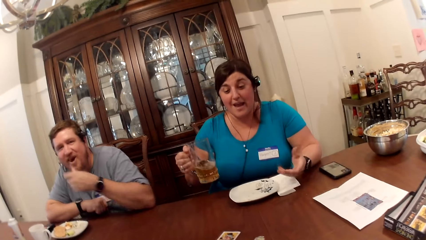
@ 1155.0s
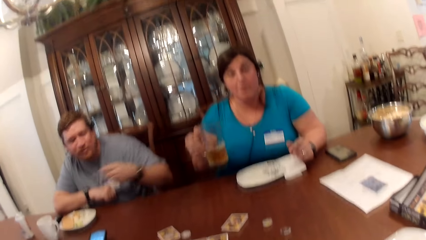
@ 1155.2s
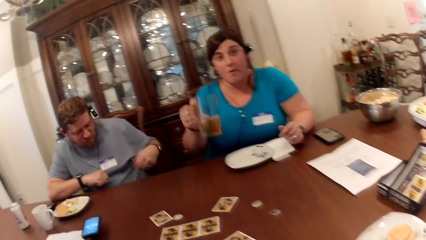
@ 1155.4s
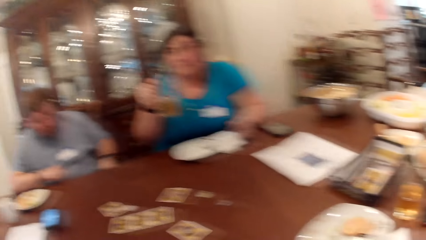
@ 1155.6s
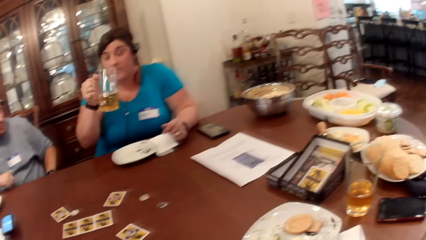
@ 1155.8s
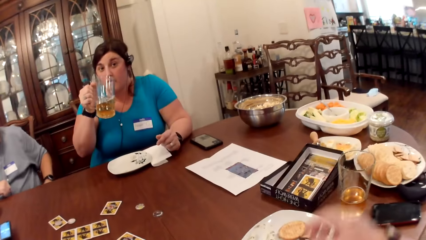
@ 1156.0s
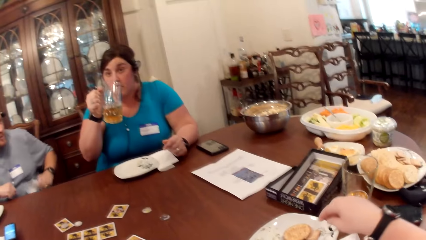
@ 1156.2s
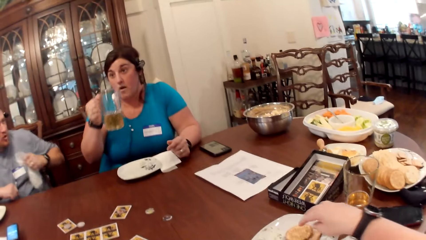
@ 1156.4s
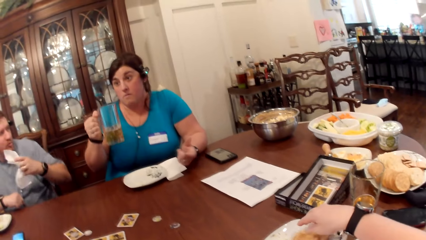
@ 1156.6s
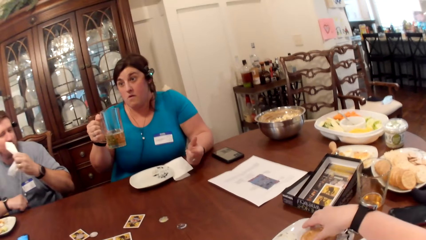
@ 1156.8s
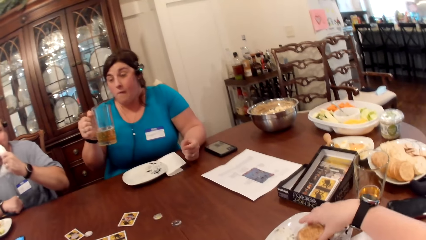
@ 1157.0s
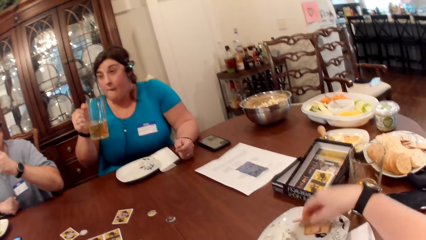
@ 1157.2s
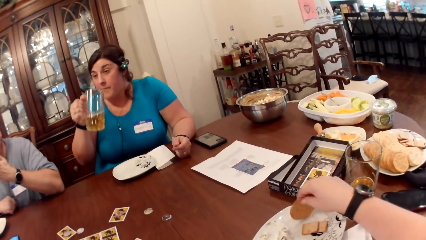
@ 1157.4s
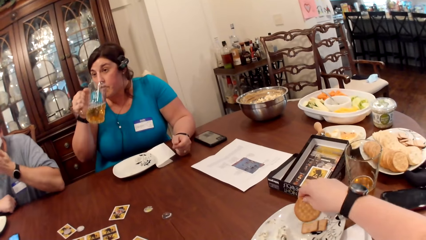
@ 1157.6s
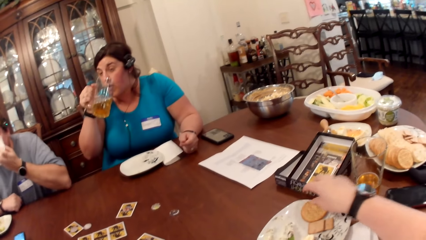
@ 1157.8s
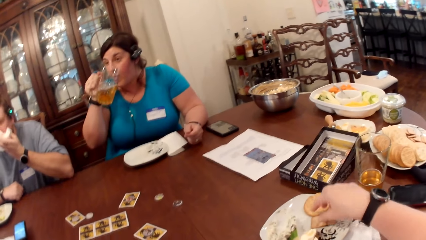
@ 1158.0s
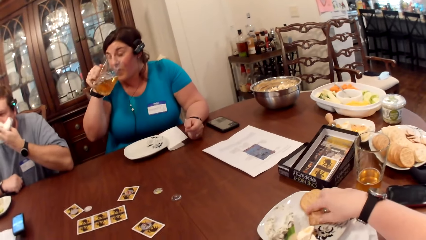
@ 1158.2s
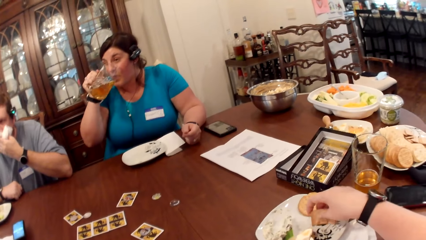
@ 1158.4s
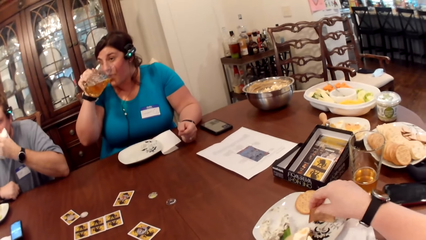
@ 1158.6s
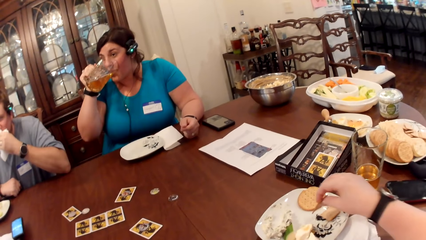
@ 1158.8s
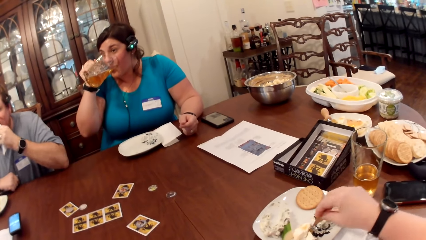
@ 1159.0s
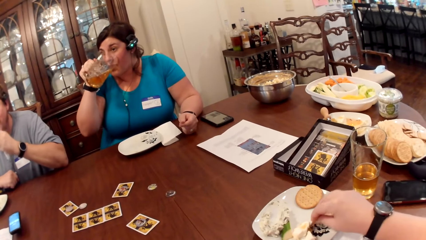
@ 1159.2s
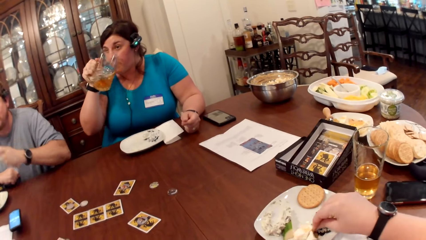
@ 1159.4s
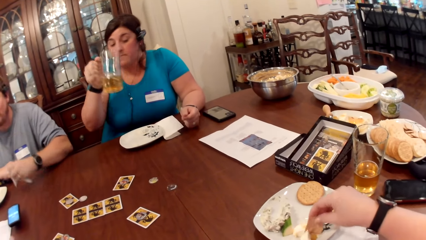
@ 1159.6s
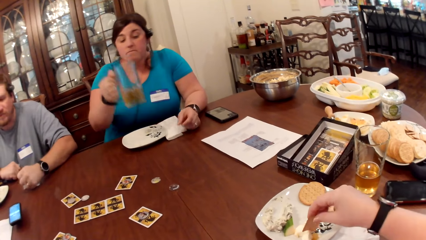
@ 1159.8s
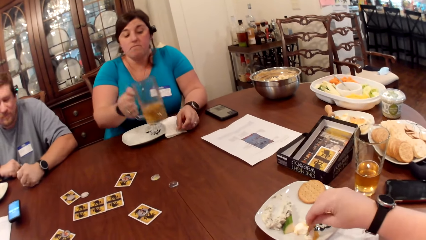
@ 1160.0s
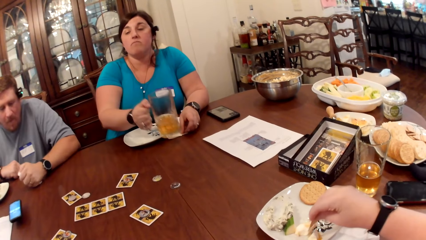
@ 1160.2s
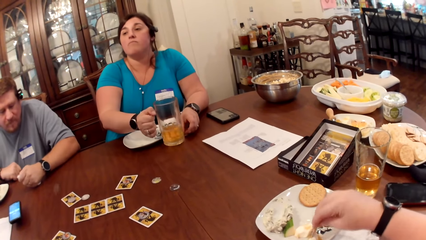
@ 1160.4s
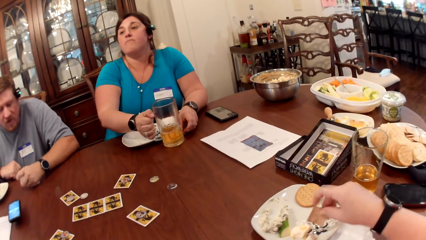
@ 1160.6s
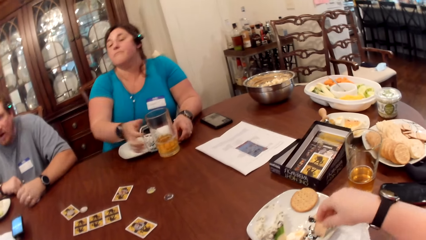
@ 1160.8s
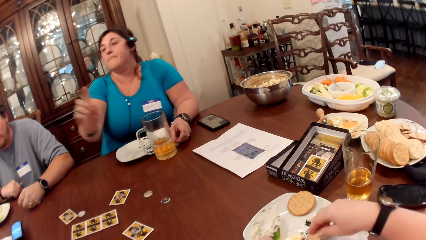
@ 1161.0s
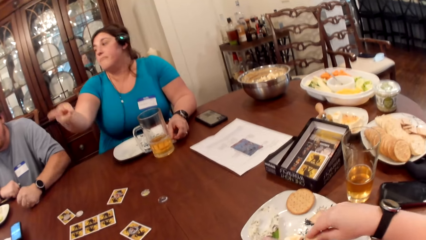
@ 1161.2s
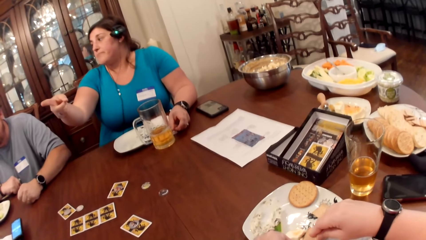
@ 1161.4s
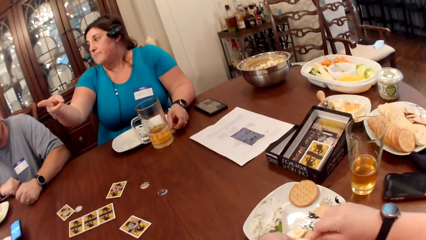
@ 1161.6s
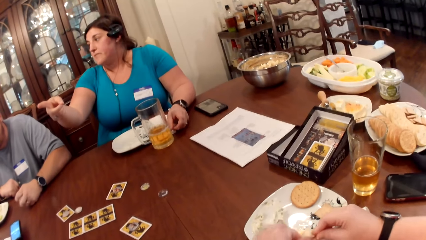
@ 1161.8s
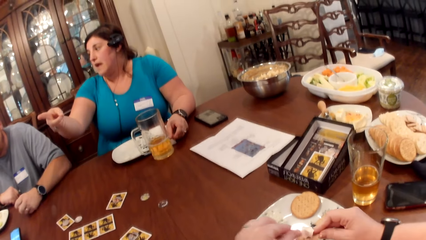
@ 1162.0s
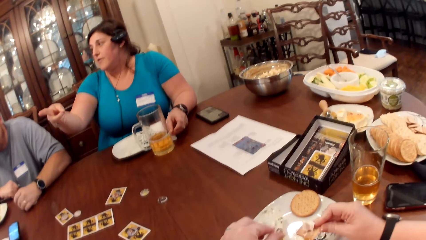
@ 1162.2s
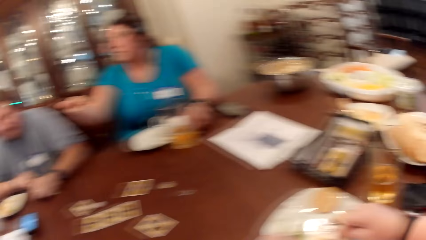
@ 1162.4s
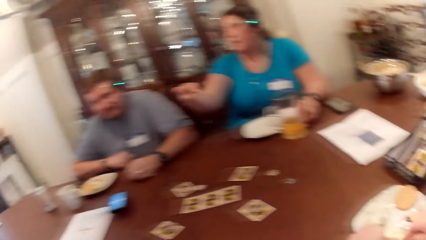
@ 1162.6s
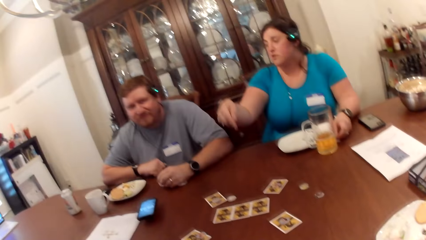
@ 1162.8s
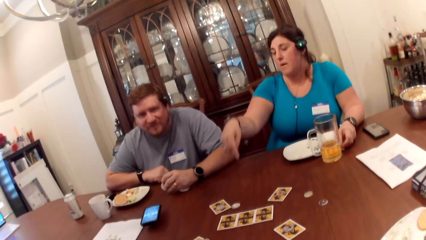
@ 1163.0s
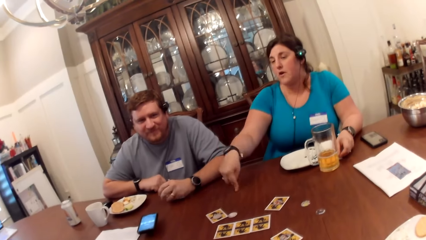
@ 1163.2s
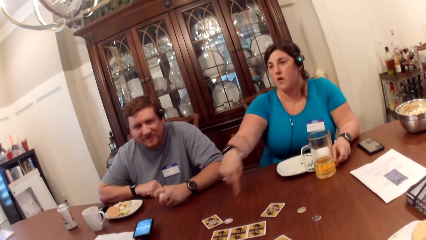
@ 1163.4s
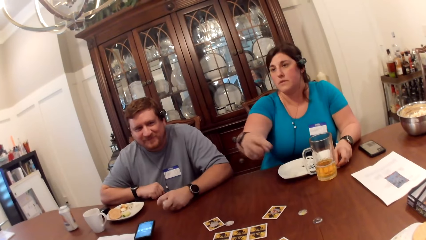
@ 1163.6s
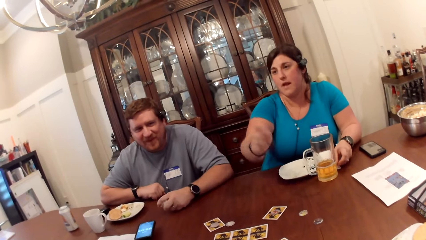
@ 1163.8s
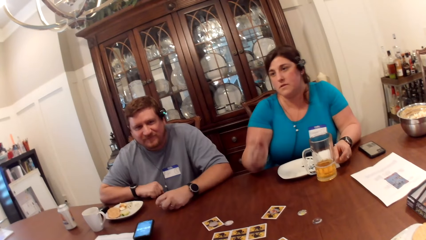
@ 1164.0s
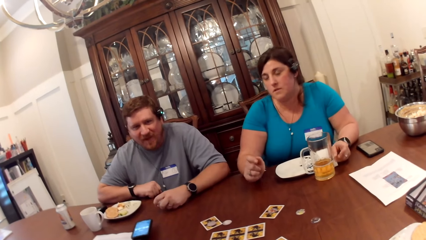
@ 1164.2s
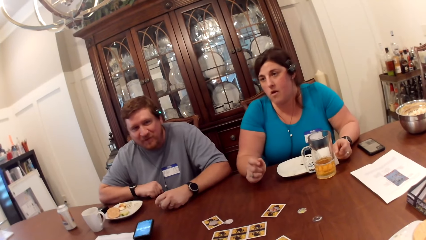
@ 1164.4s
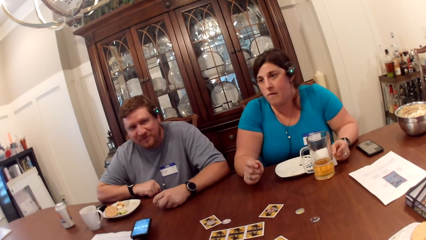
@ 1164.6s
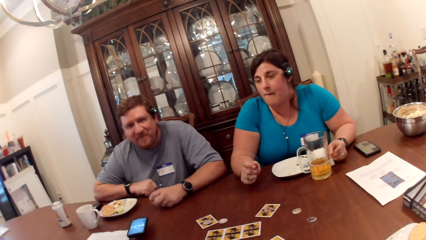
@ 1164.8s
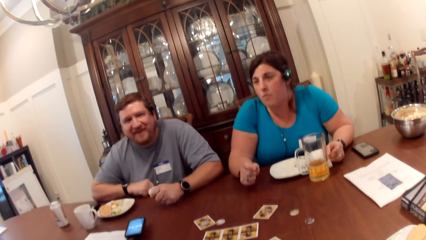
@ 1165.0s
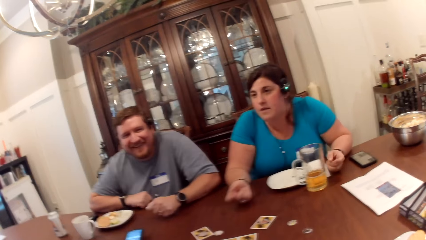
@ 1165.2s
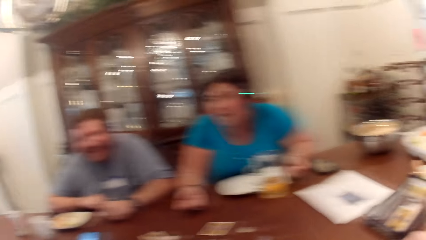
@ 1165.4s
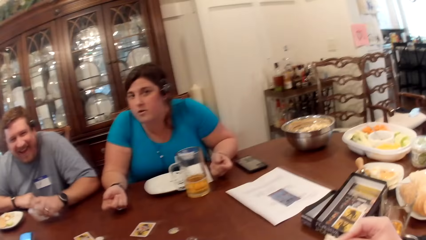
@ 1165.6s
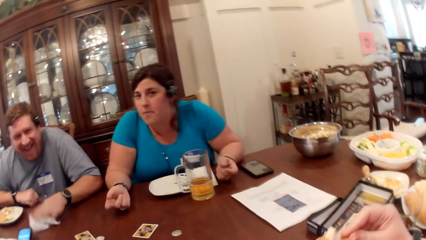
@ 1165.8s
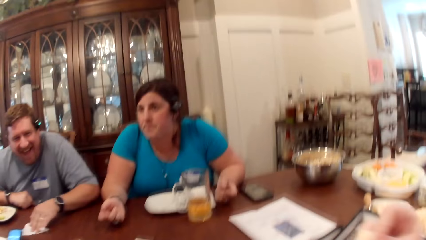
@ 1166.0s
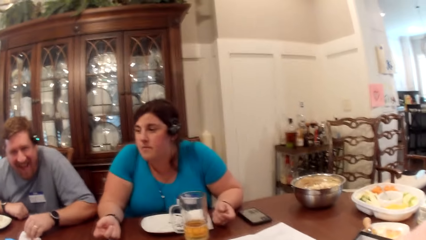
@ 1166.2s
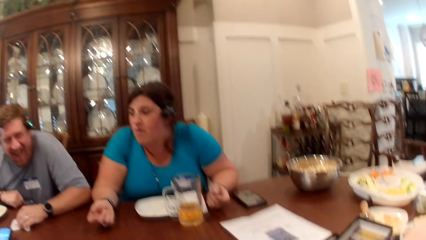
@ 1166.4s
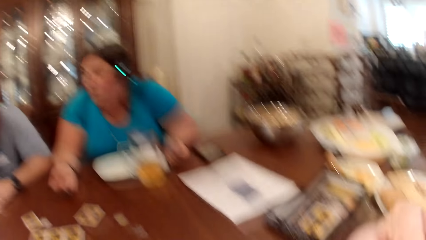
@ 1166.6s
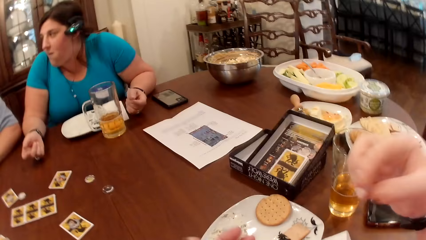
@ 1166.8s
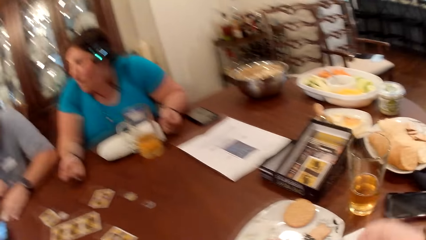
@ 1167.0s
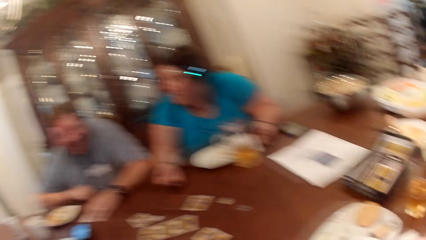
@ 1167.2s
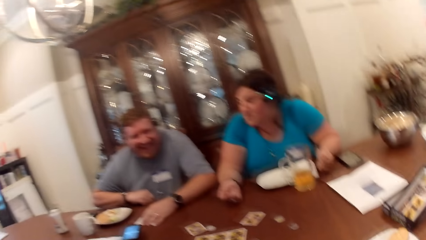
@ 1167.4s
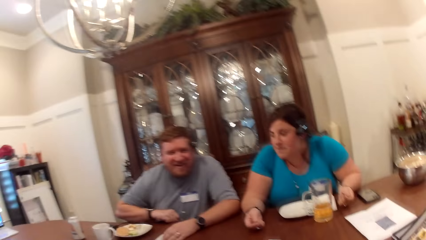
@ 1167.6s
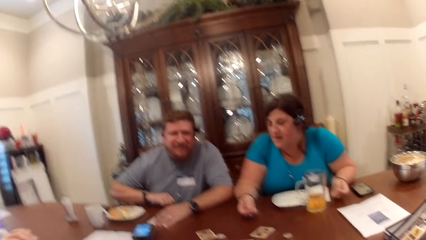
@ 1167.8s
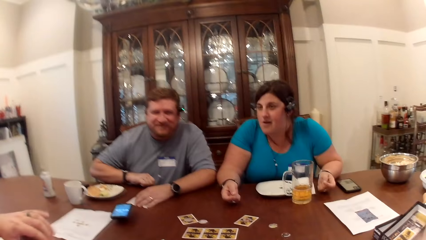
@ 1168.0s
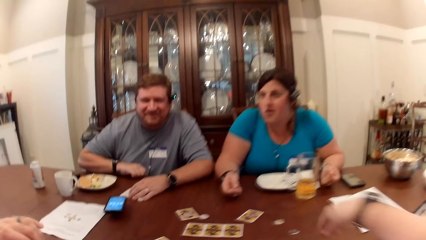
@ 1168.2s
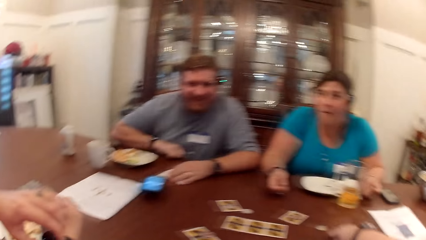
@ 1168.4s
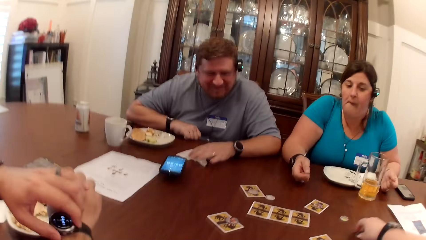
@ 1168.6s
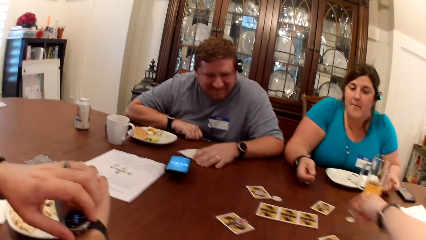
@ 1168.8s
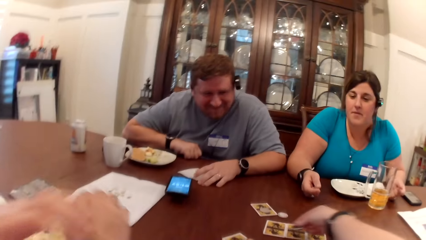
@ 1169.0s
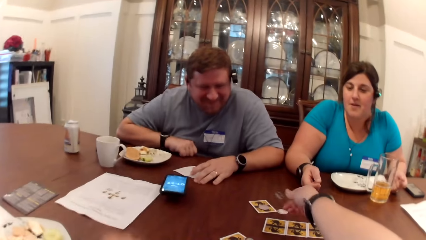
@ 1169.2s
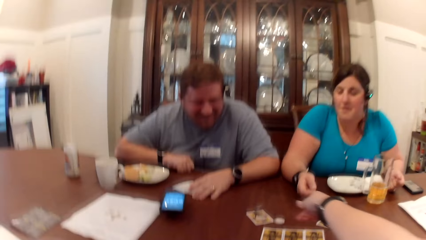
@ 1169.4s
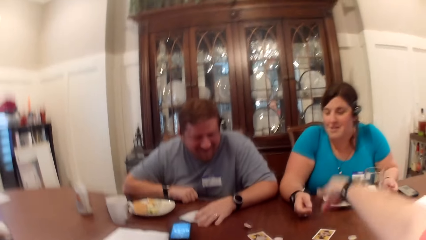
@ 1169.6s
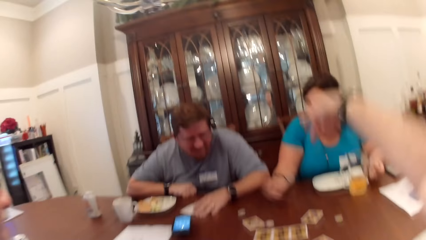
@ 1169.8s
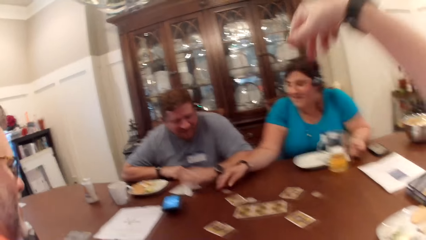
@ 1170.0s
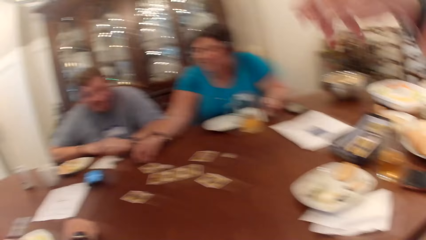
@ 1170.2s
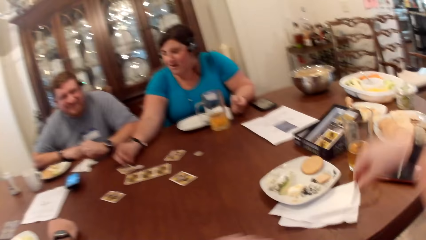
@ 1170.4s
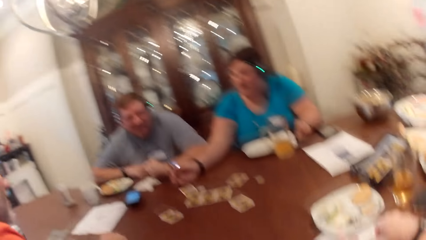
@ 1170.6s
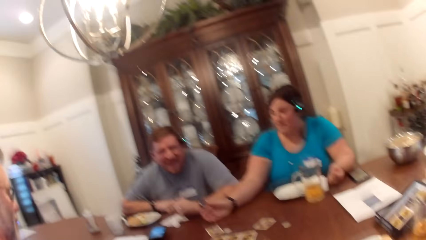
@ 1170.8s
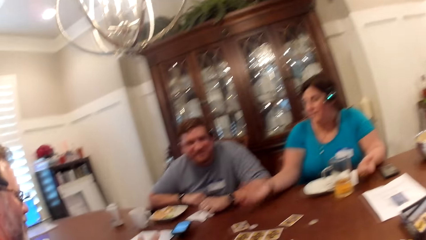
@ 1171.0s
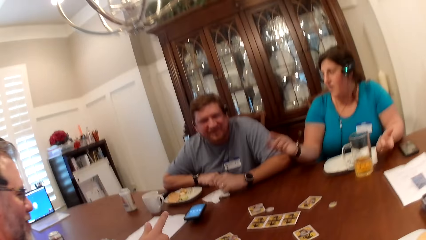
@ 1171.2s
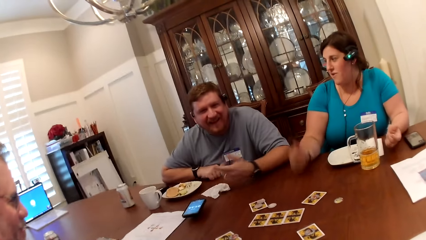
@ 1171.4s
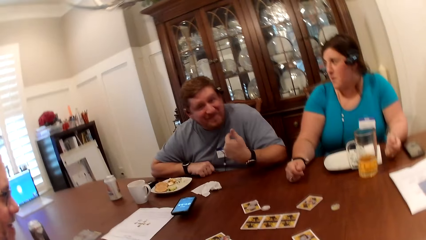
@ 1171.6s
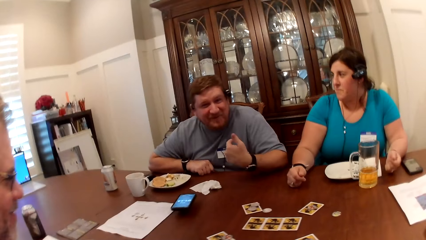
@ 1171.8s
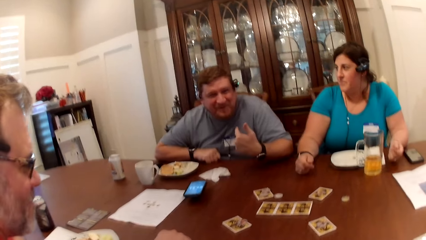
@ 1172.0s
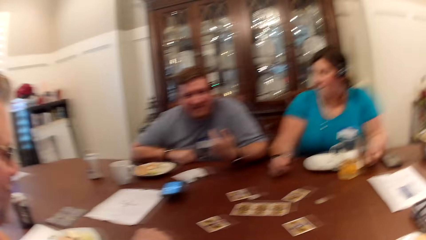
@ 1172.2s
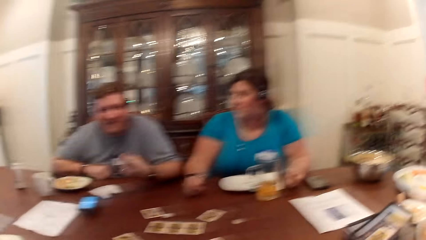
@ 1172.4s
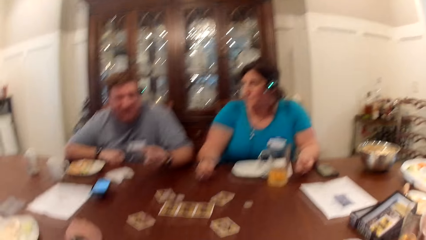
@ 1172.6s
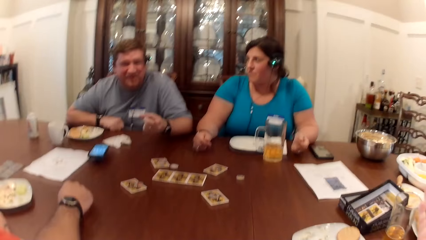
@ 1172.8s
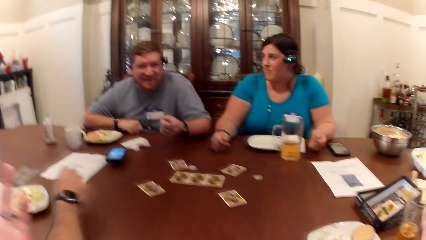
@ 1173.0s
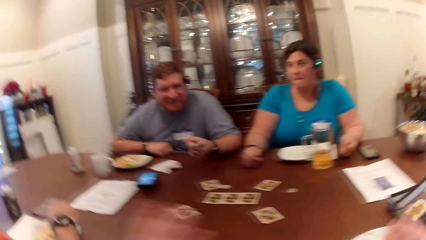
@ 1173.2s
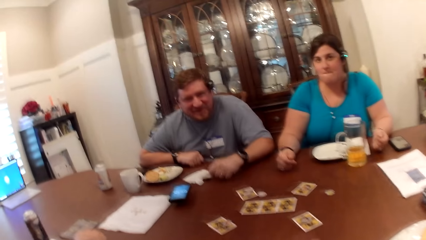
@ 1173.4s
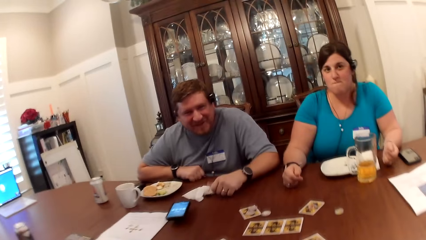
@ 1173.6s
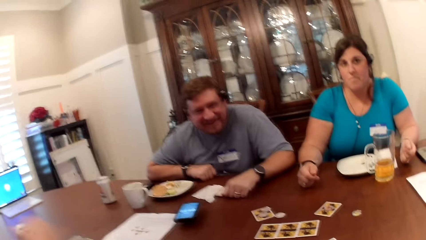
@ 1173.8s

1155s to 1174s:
The camera wearer dialogues with a woman. She picks food from her plate with her right hand. The woman drinks from the cup with her right hand. A man wipes his mouth with the paper towel in his left hand. The woman drops the cup on the table with her right hand. The woman points at another man with her right hand. The camera wearer eats food with her right hand. The other man holds his wrist watch with his left hand. The camera wearer picks a token on the table with her right hand. She drops the token on the table with her right hand. The woman picks the token from the table with her right hand. The camera wearer converses with the other man, the first man, the woman. The first man points at himself with his left hand. The other man dialogues with the camera wearer.
